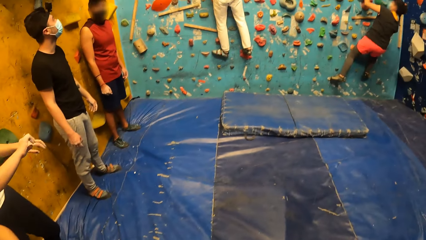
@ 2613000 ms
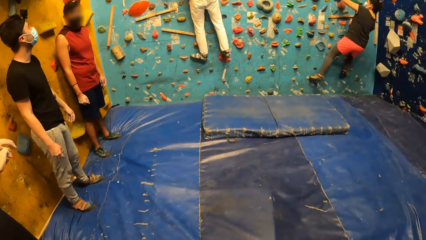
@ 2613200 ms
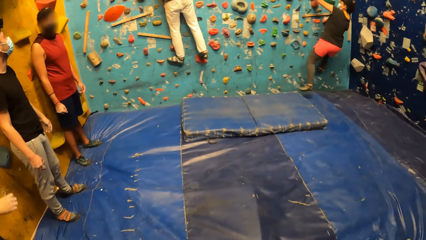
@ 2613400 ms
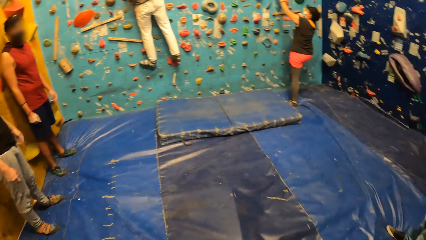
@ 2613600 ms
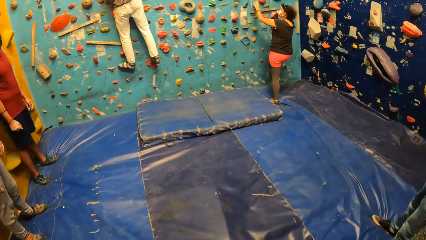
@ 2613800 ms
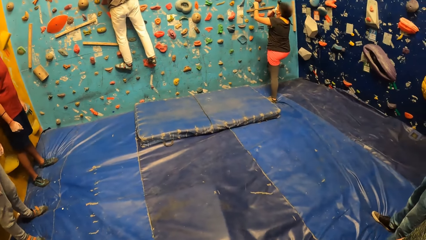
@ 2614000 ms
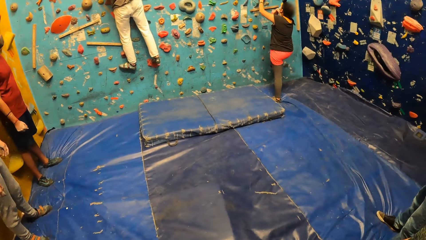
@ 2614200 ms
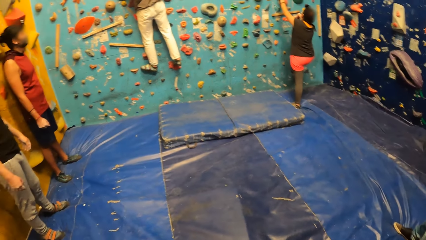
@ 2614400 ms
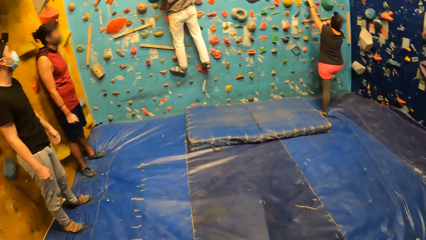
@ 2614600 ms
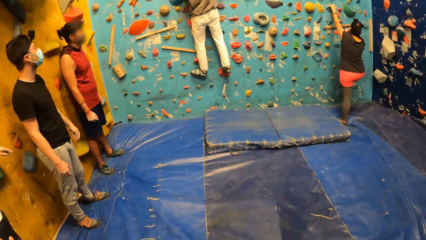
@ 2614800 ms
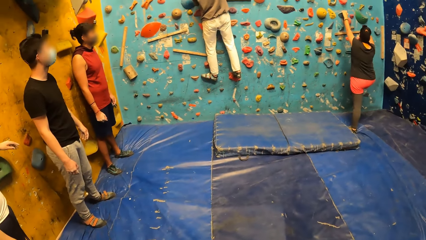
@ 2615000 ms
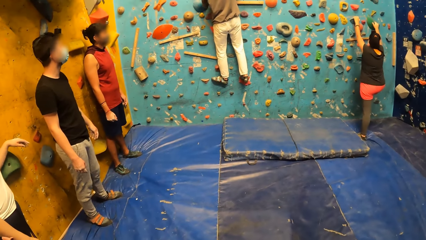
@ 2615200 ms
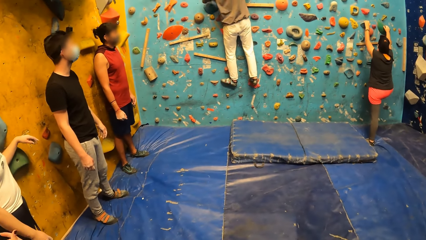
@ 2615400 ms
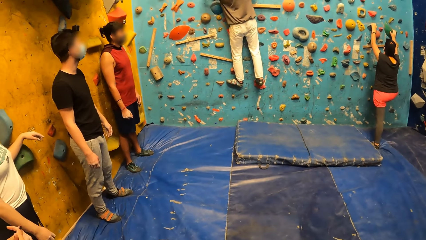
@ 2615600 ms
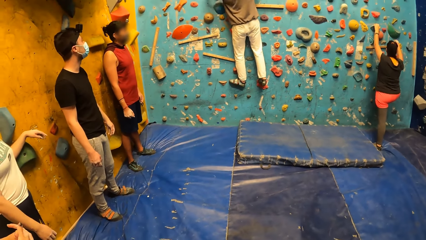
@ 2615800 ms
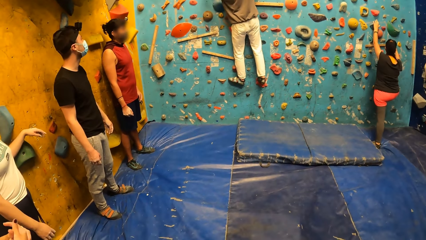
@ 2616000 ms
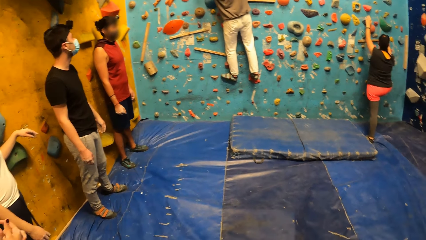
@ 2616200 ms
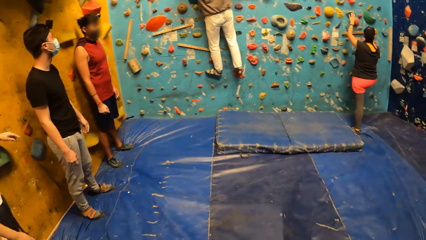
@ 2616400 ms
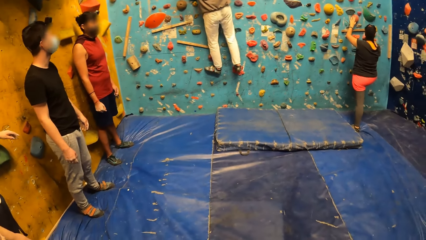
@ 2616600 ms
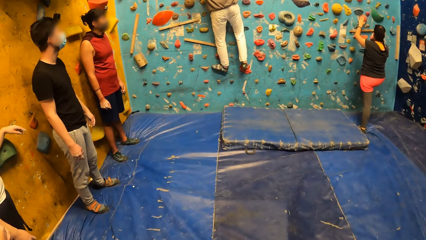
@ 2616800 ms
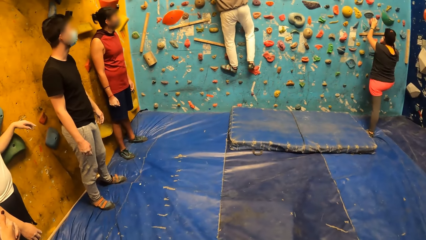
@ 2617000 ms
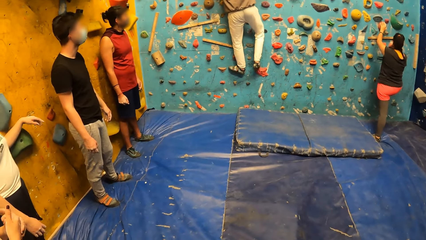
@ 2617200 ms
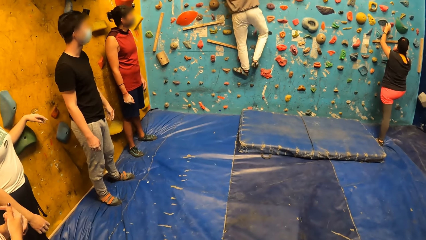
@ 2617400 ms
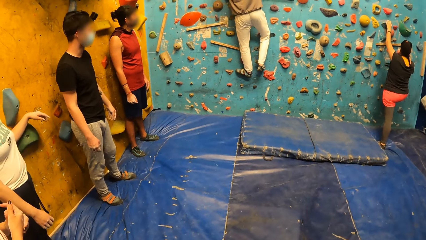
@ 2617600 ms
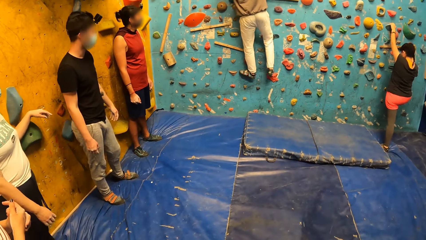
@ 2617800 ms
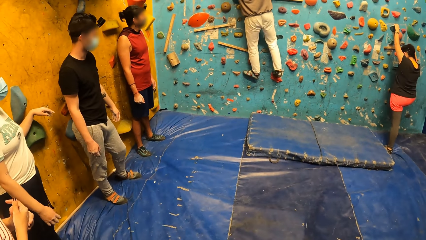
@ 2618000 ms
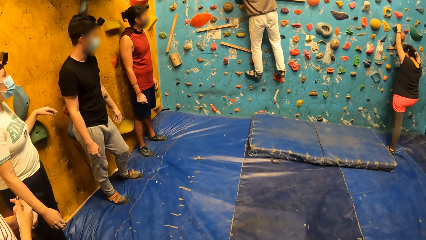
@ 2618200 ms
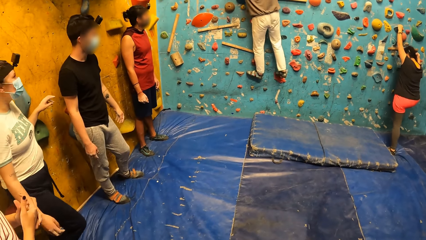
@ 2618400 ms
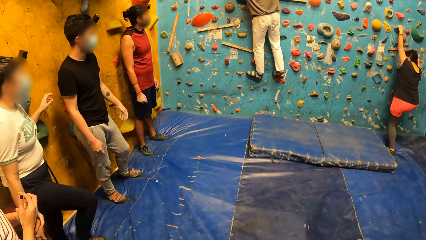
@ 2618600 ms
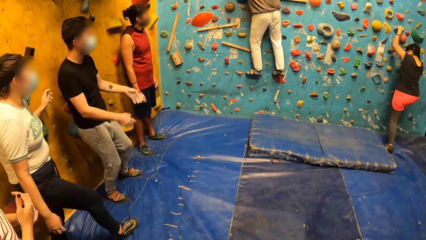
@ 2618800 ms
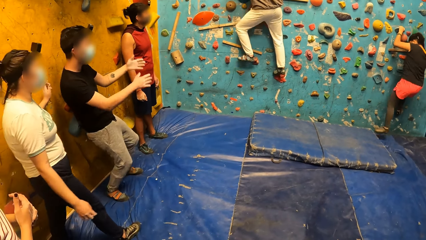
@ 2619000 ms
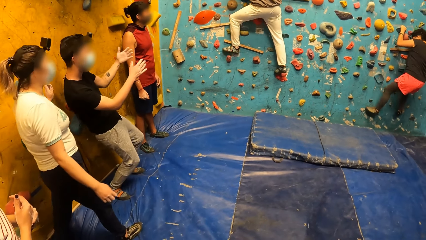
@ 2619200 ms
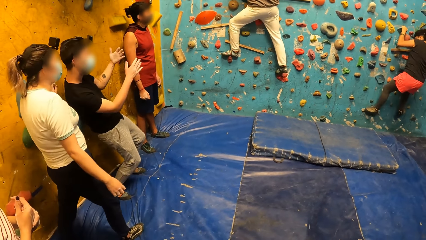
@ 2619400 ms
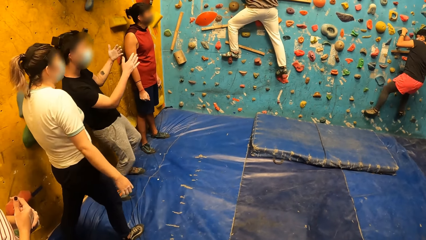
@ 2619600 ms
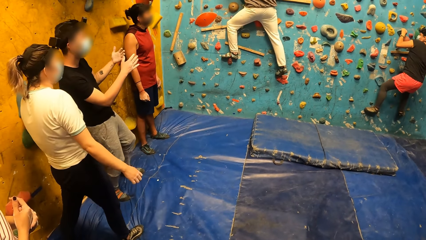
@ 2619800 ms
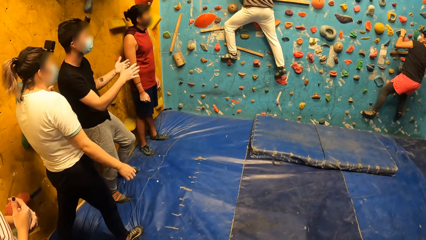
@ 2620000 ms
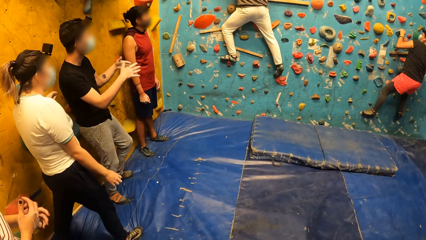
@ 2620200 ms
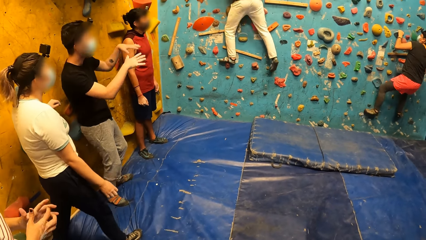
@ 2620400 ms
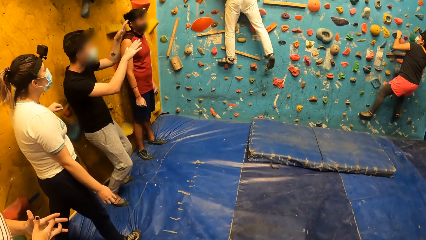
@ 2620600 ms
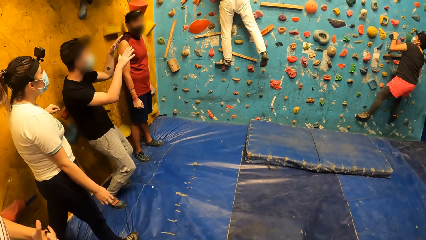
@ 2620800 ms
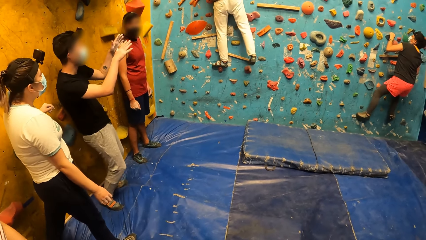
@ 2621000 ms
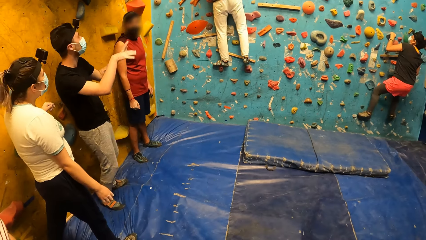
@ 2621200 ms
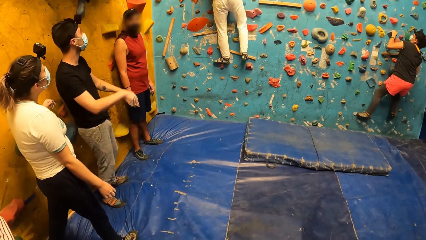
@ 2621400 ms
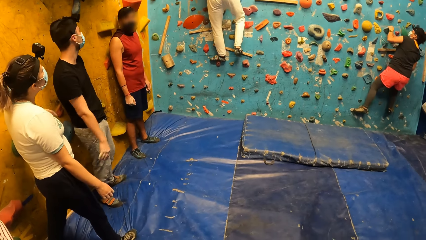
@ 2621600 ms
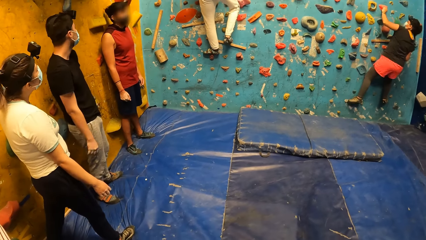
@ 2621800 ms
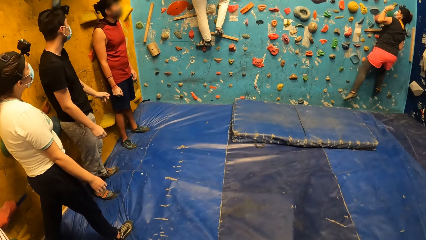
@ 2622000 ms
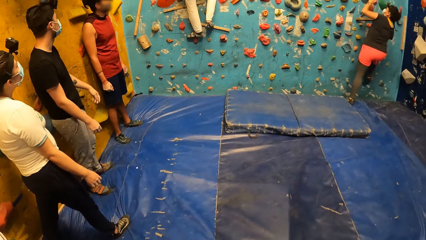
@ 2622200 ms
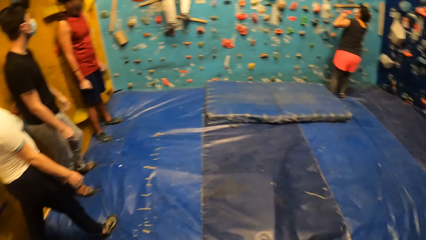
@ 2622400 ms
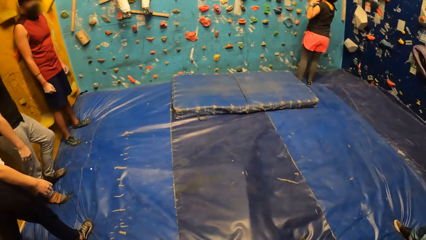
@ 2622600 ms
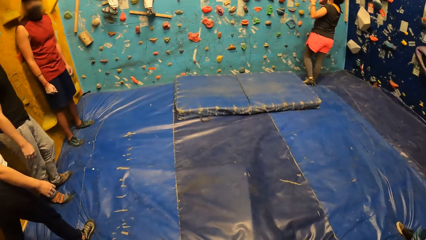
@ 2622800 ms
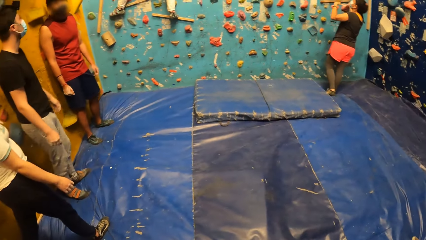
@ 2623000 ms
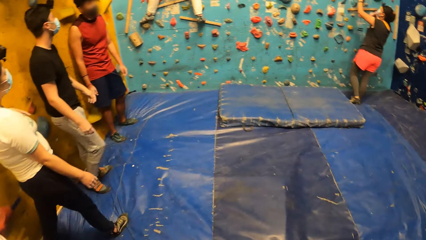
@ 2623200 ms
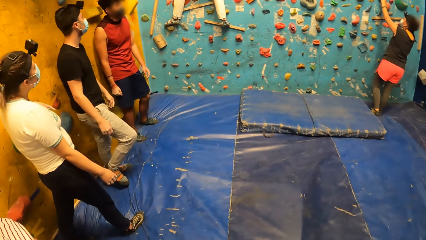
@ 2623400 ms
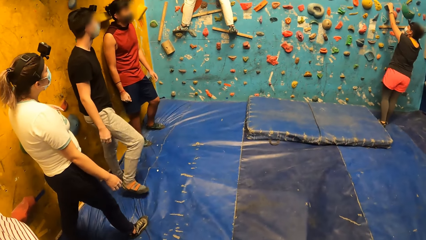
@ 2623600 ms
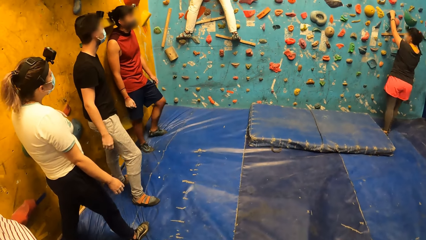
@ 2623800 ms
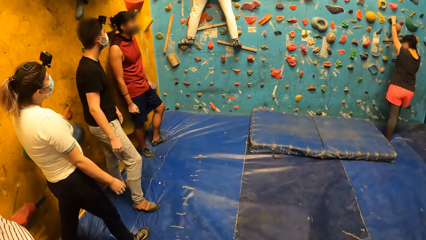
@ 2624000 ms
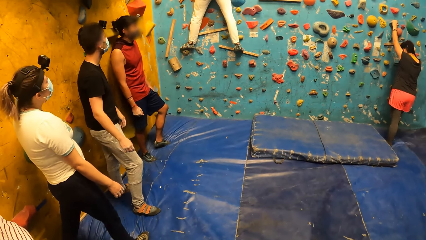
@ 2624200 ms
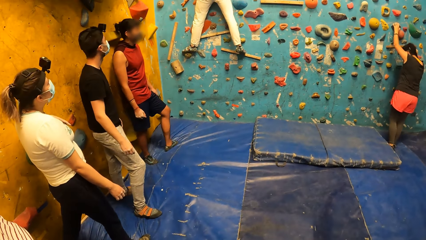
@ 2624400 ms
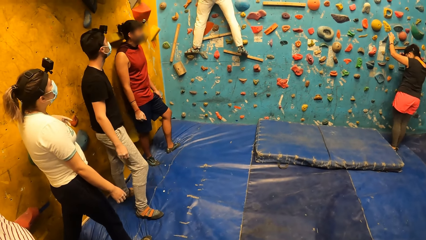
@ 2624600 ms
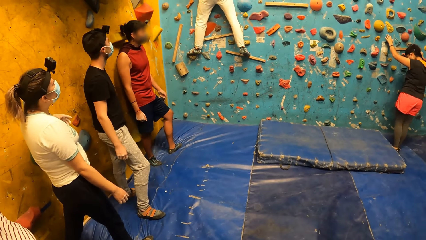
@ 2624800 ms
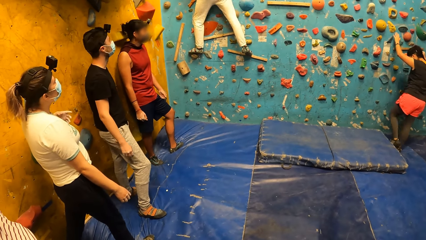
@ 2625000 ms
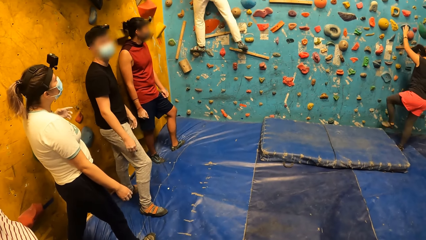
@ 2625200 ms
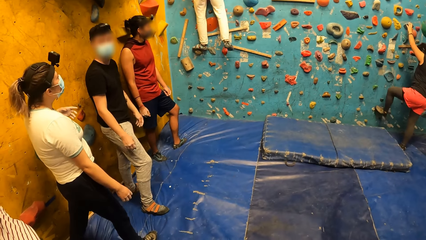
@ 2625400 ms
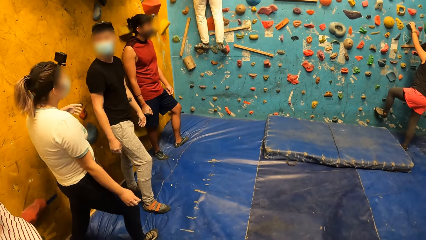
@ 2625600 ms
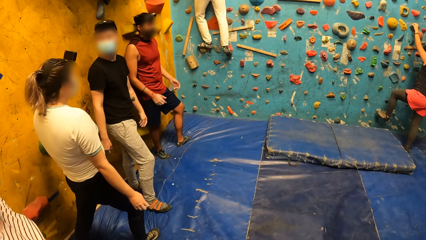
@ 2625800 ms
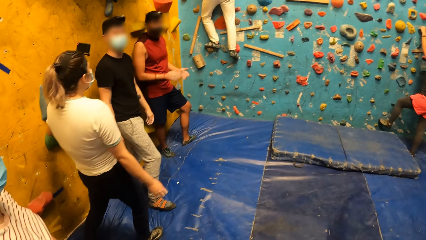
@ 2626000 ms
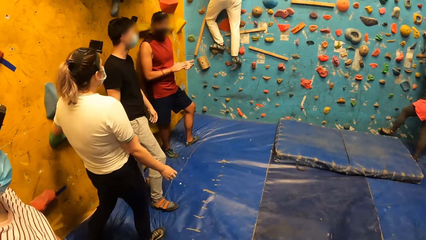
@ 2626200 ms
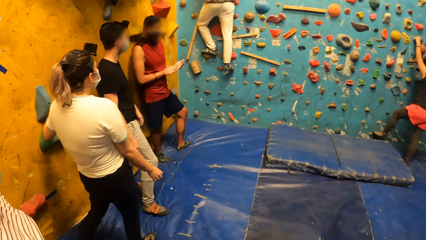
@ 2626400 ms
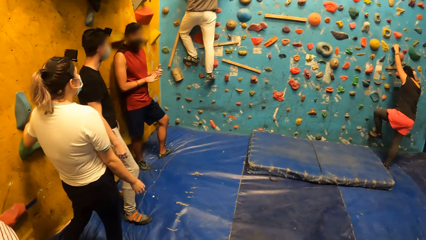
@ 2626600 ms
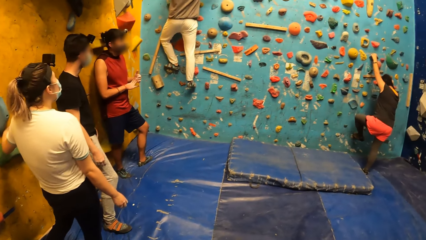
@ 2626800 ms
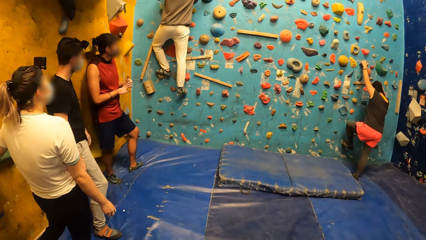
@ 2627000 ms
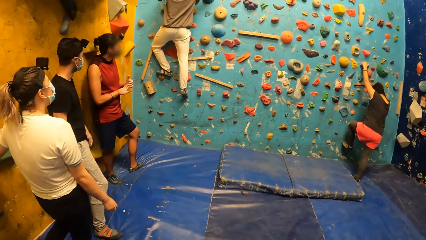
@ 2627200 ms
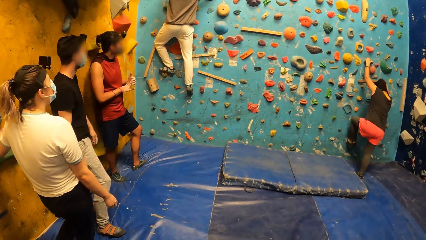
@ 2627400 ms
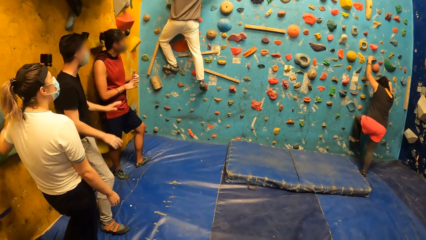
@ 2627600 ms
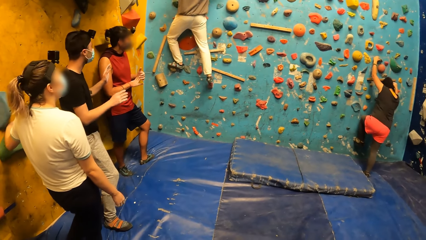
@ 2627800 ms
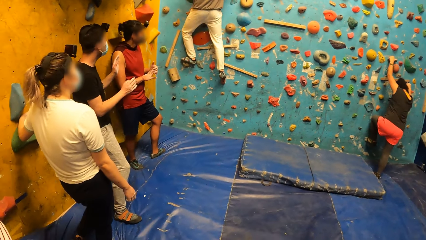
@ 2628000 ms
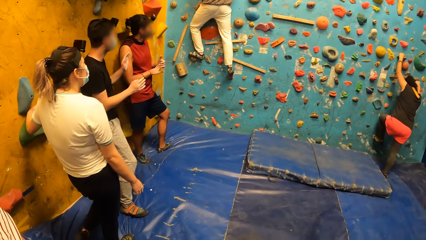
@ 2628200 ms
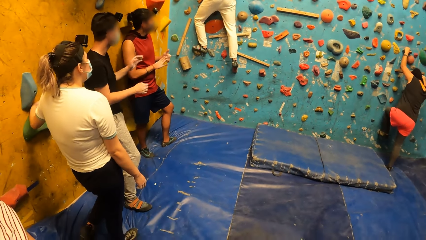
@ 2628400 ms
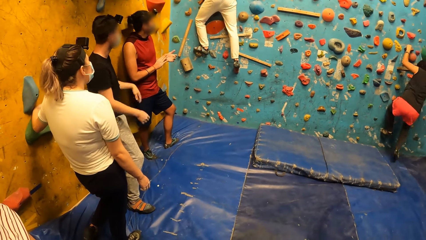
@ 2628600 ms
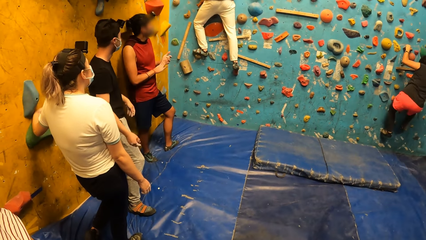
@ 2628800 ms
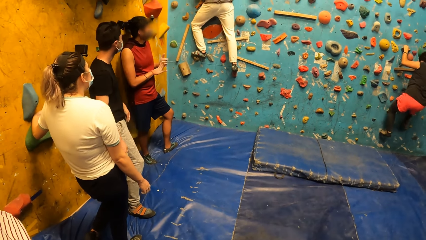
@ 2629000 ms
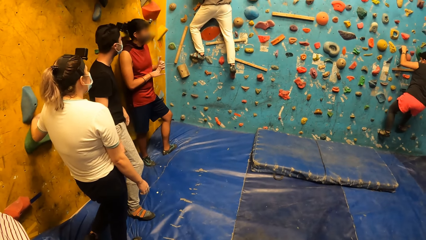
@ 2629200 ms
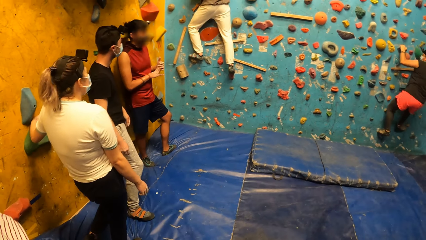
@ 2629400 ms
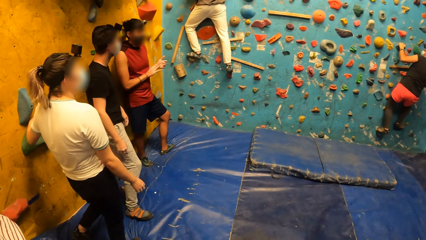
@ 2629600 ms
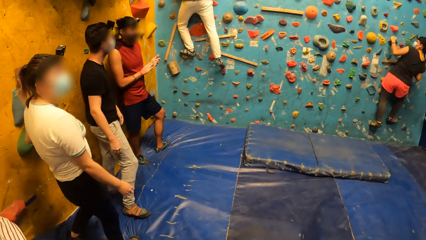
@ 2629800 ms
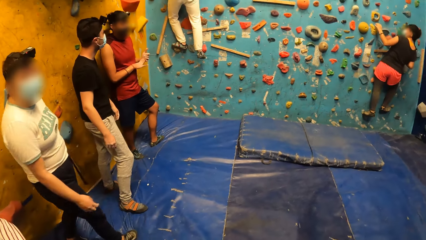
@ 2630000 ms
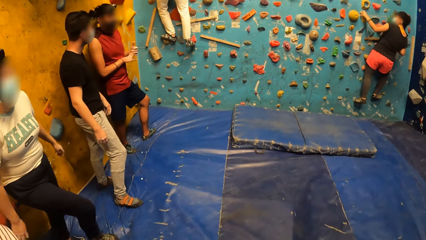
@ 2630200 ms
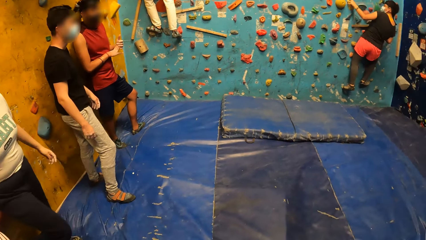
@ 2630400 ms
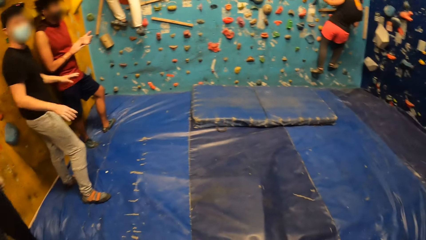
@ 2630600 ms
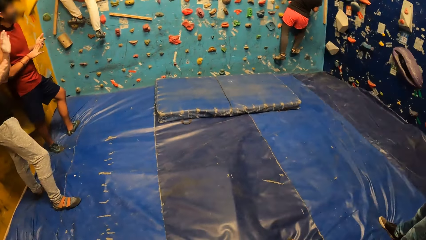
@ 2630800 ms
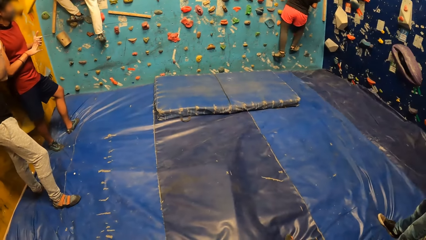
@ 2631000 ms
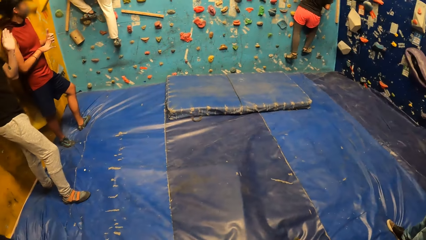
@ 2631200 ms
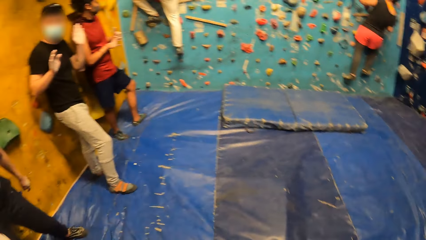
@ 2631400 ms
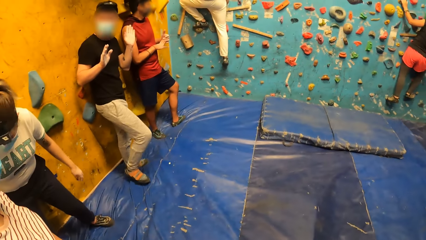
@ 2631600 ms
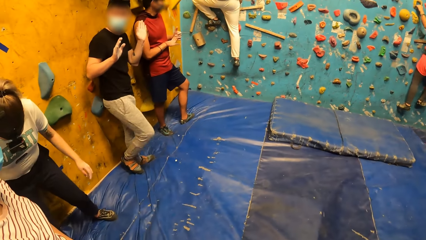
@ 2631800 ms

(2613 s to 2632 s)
The woman jumps down on the protective foam. The woman rock climbs. The woman jumps down on the protective foam. The woman rock climbs.
